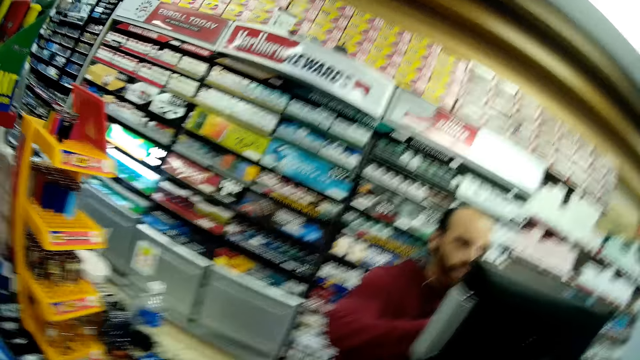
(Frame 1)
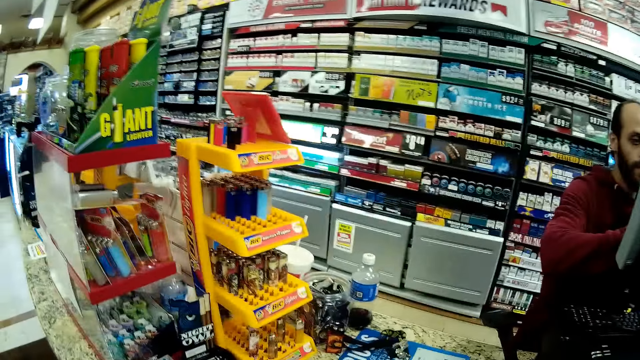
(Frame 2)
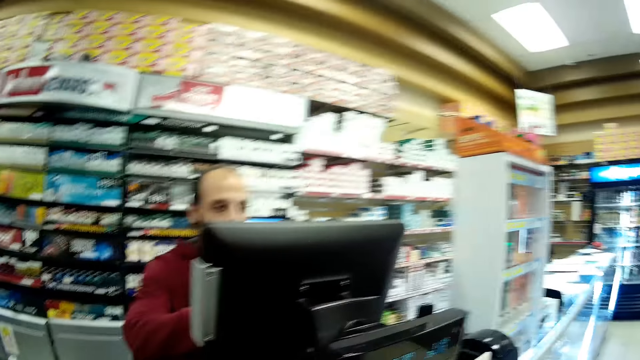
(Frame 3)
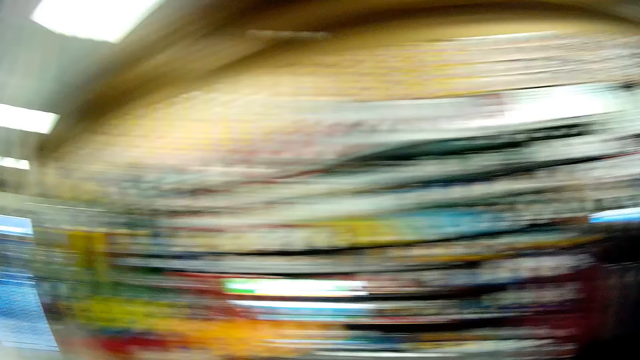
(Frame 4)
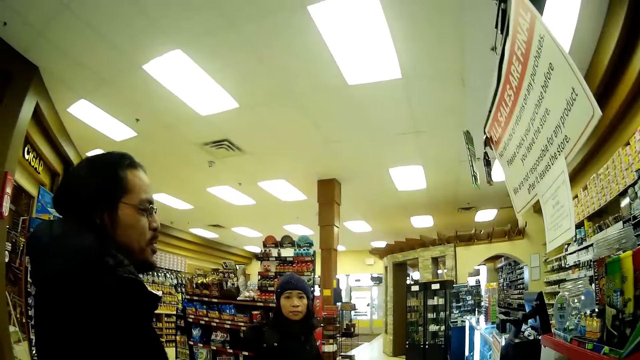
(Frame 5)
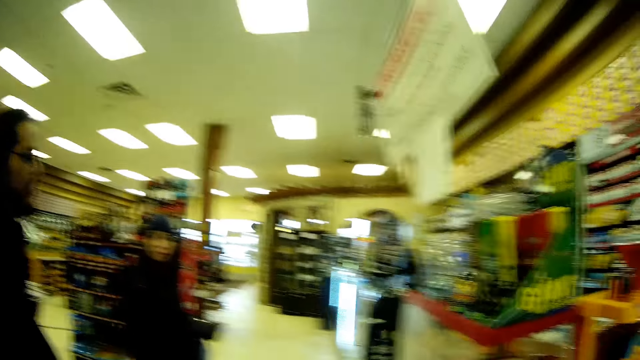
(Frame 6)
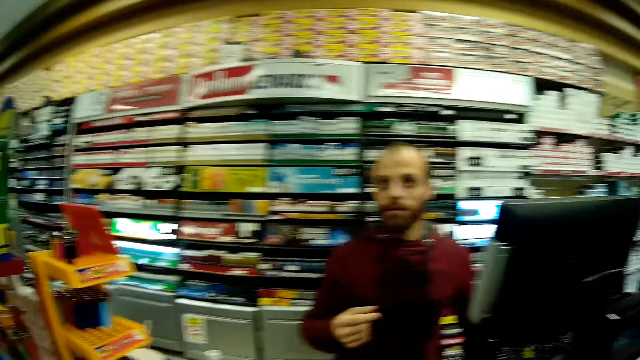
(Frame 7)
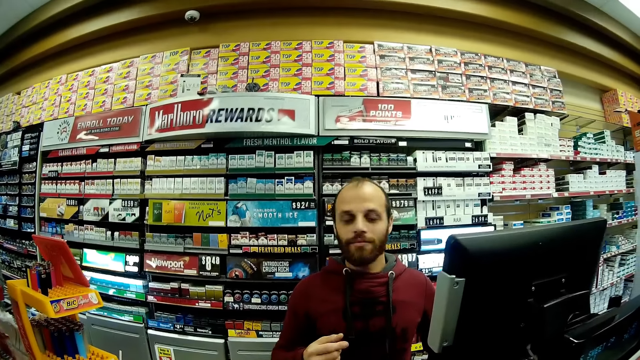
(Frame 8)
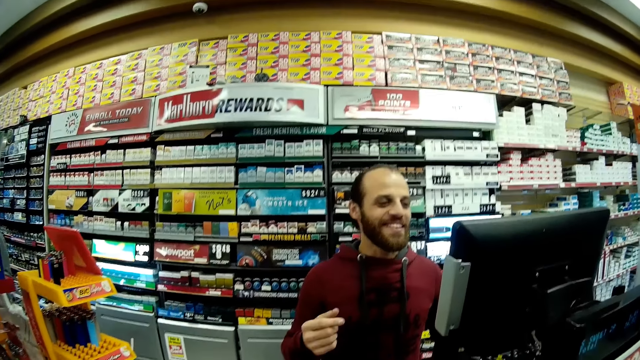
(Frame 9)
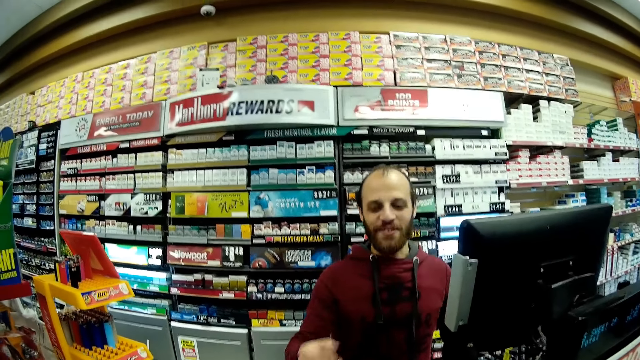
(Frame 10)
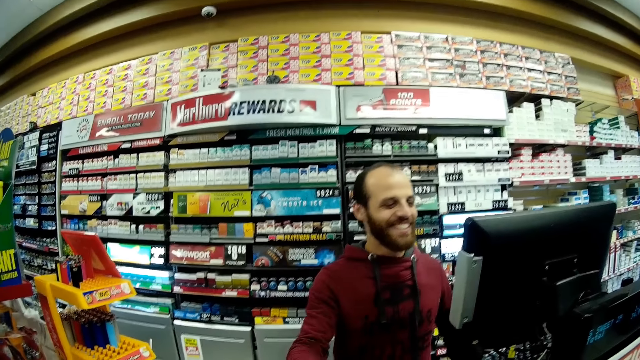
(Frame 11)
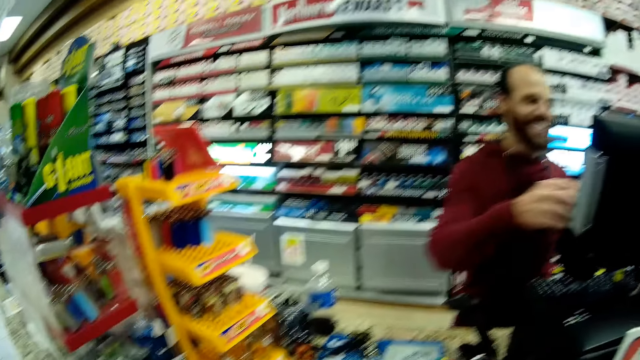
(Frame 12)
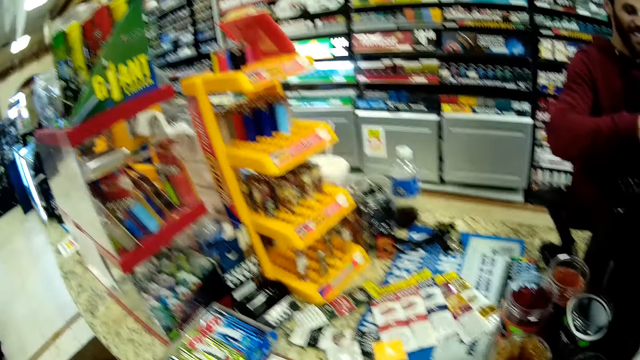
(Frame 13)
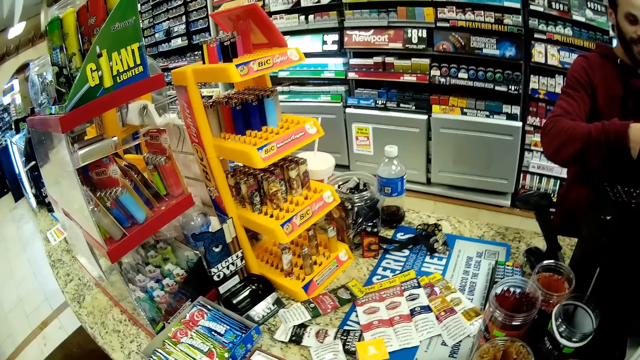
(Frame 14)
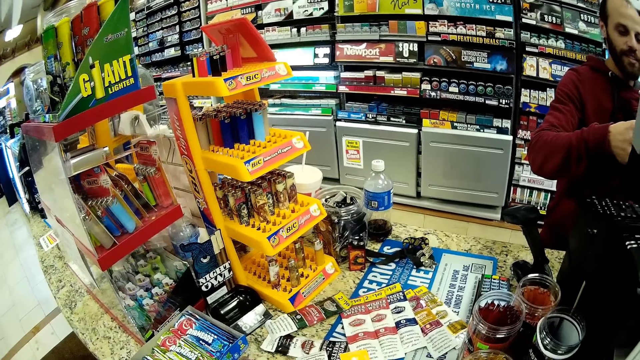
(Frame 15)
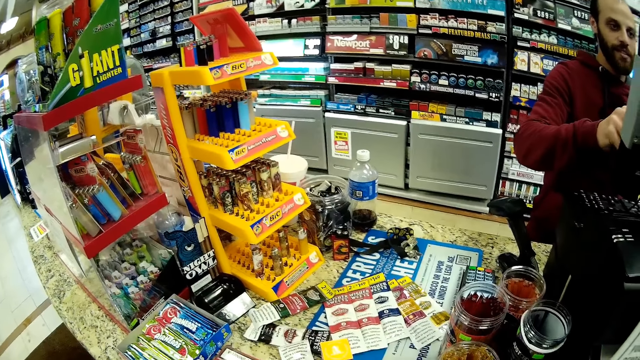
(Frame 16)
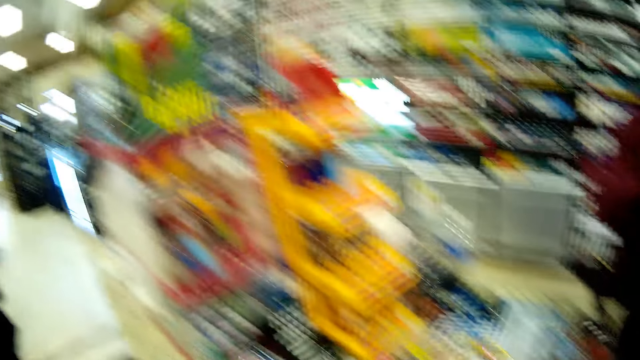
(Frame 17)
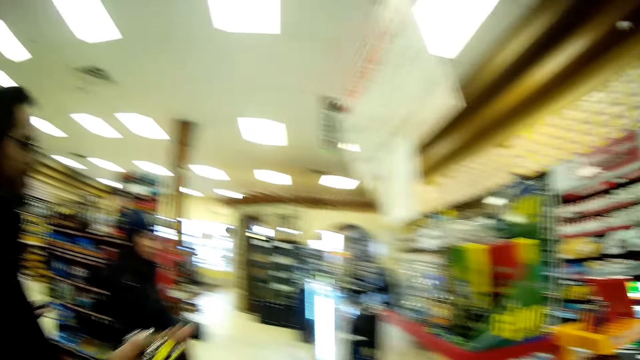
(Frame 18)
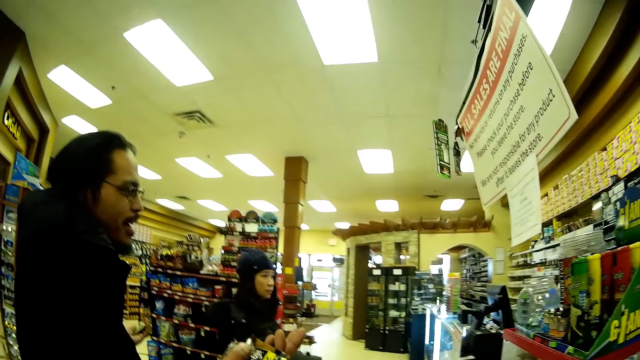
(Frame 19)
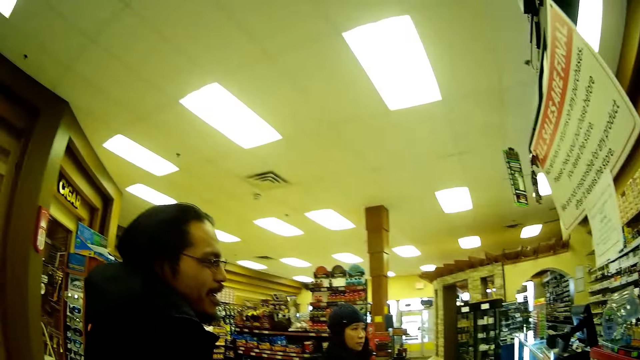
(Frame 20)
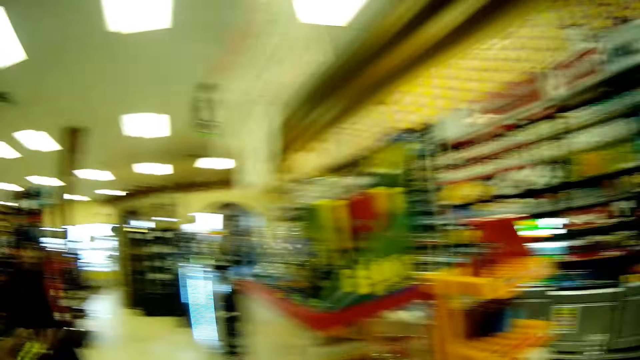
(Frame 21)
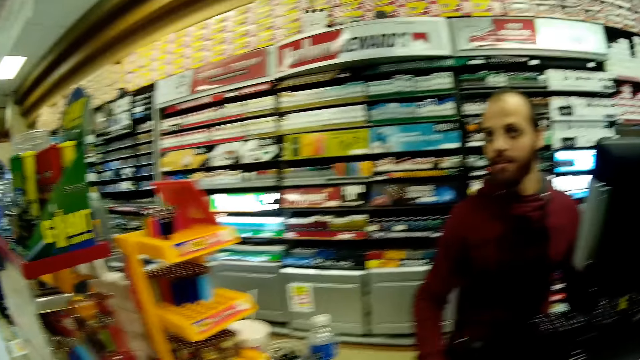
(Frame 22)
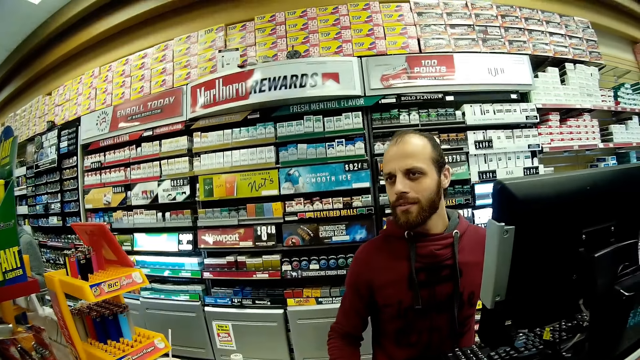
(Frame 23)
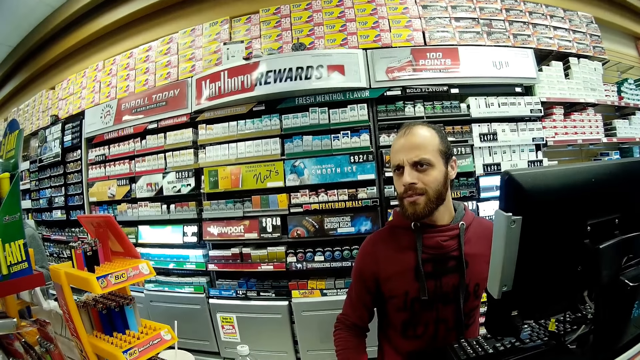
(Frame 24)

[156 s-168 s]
A man converses. Another man converses. The second man interacts with the first man. The second man operates the monitor. The first man moves the hands and converses. The second man looks at the first man.

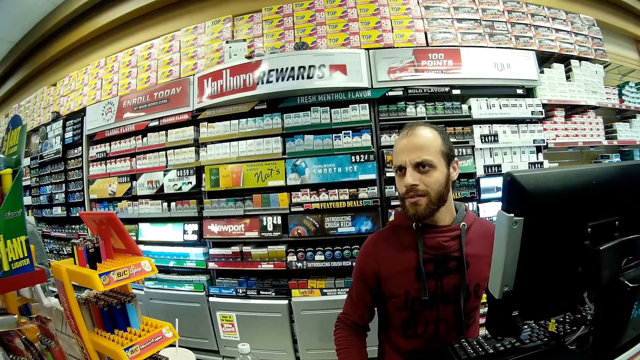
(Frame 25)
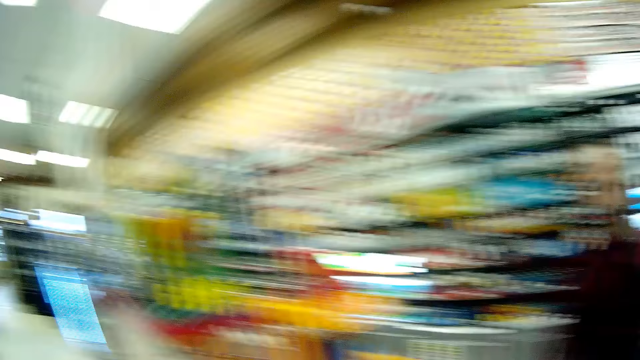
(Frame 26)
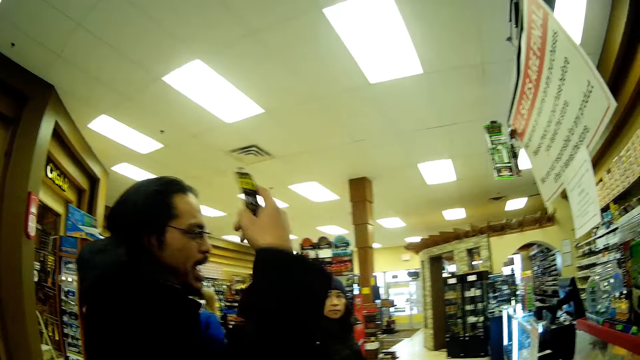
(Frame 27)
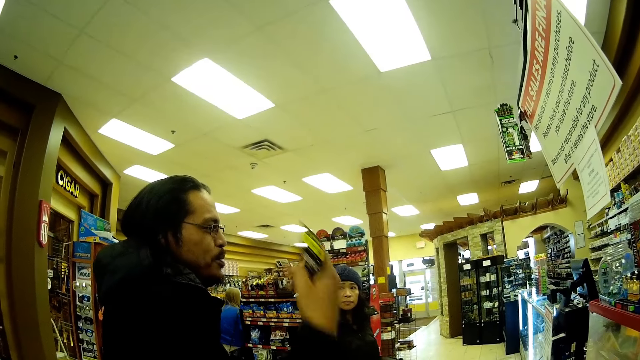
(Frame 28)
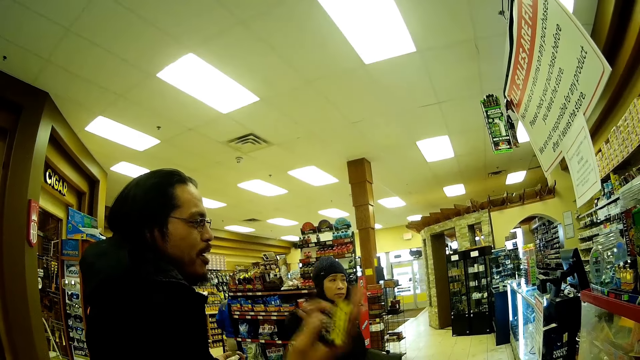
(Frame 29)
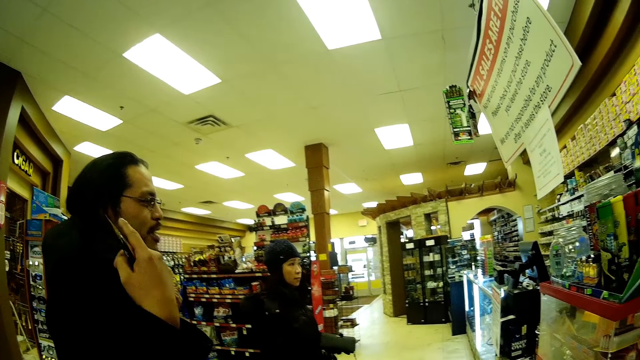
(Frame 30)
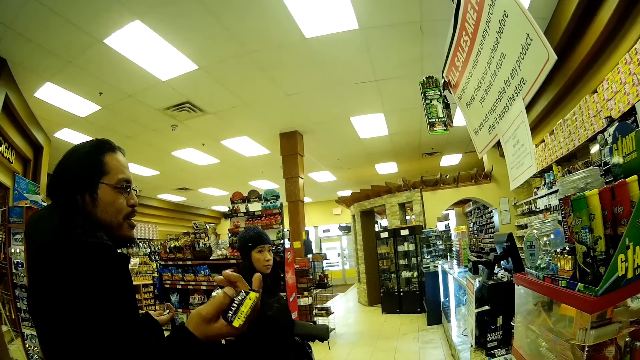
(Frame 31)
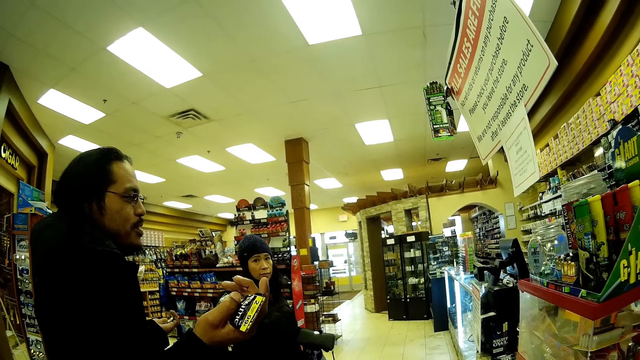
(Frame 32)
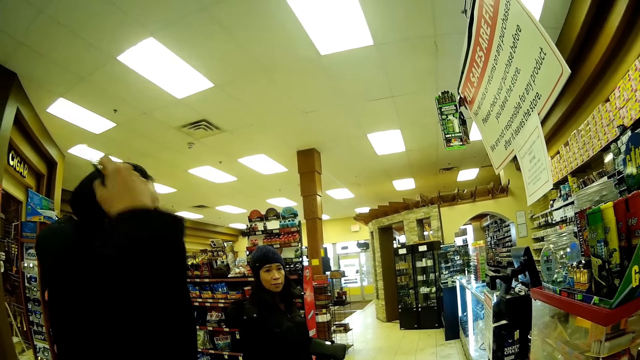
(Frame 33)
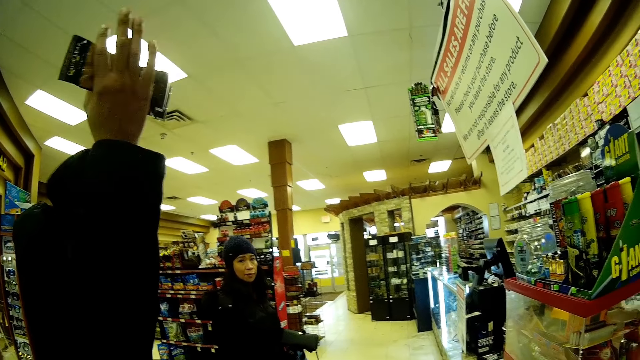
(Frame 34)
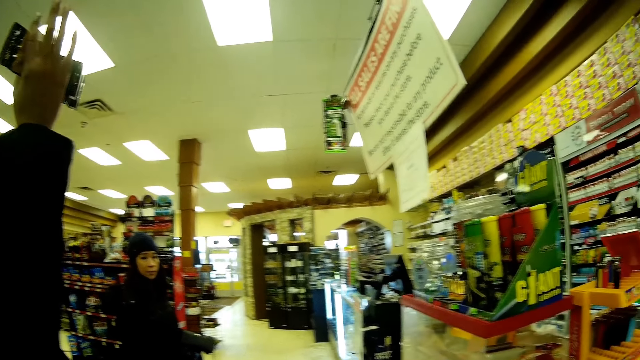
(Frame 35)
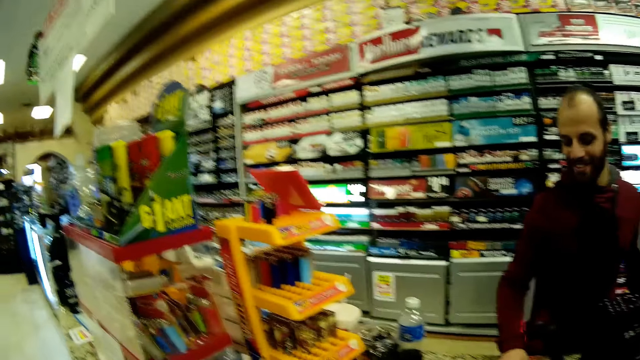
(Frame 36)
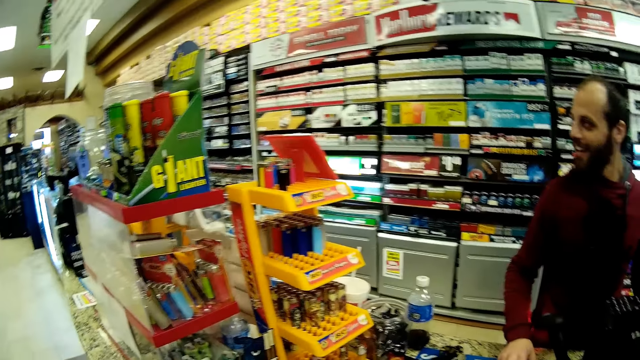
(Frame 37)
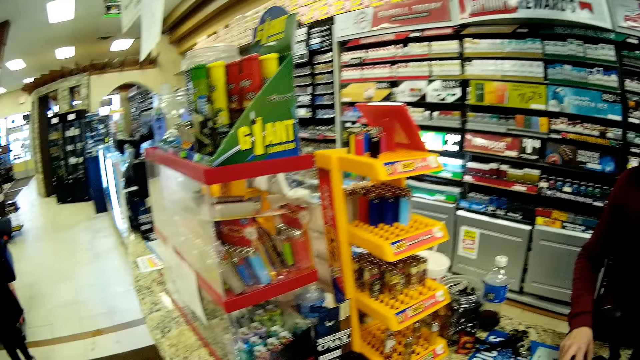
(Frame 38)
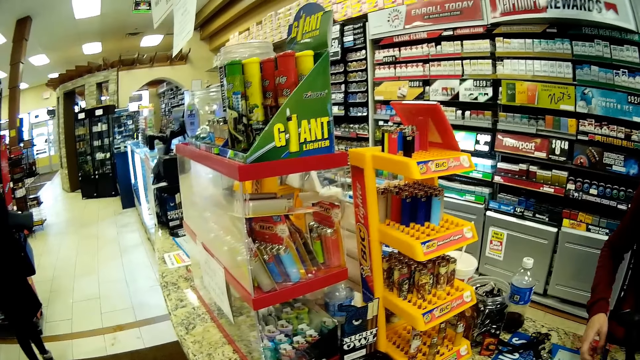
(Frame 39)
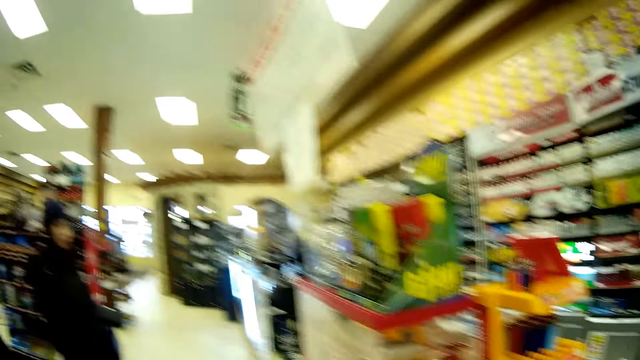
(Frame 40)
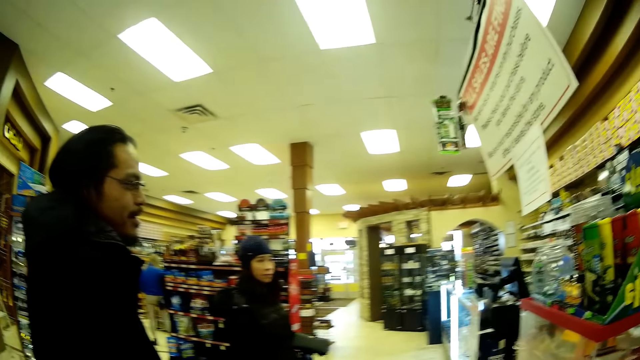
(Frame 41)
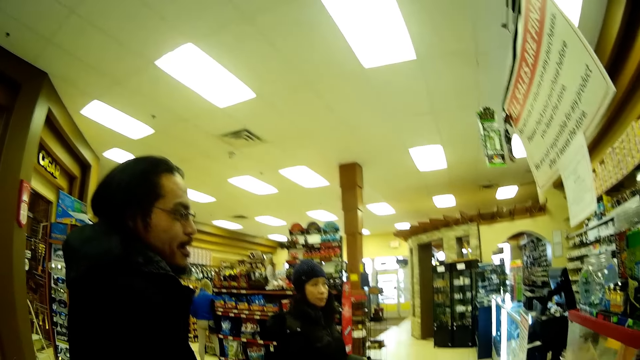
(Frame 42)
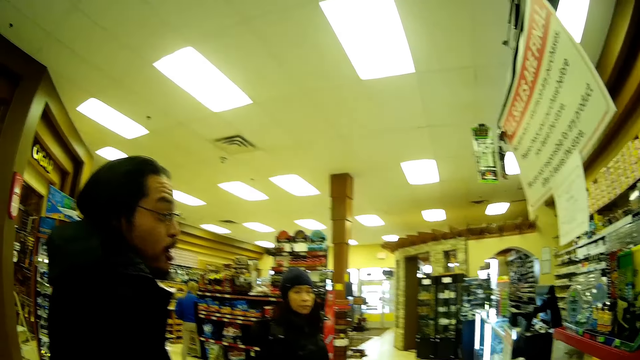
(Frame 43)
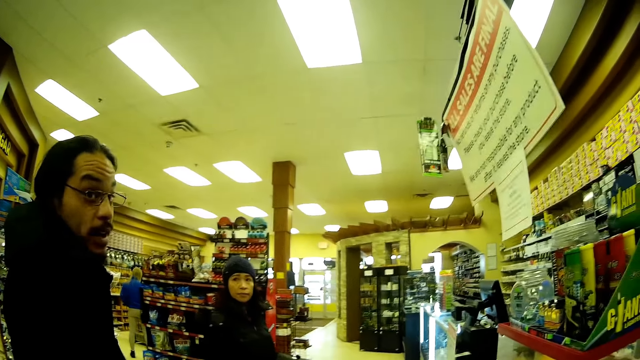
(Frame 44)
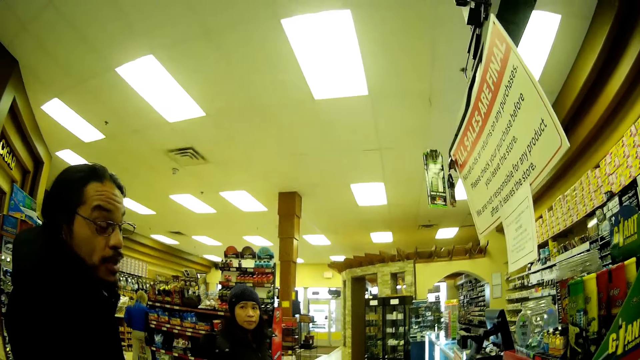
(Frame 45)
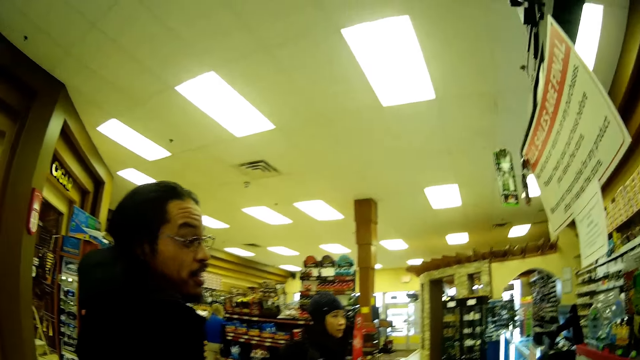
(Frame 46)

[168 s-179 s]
A man moves the hand, converses, touches the head, and lifts the hand. A lady looks around. Another man converses. The first man converses.
